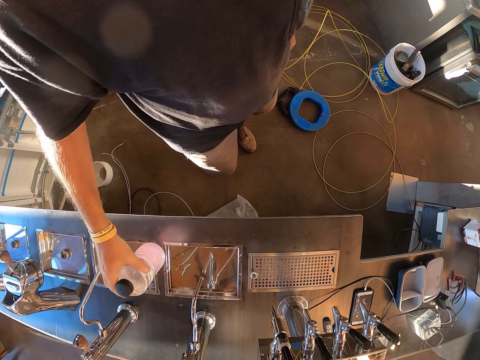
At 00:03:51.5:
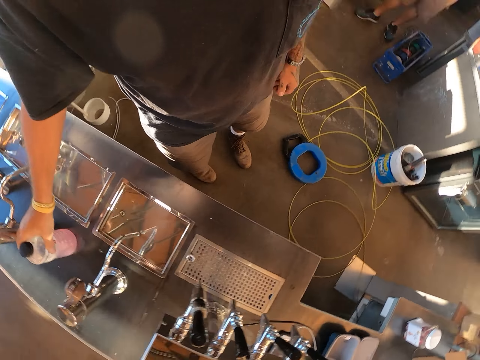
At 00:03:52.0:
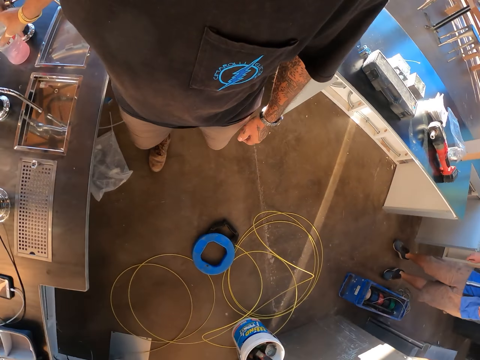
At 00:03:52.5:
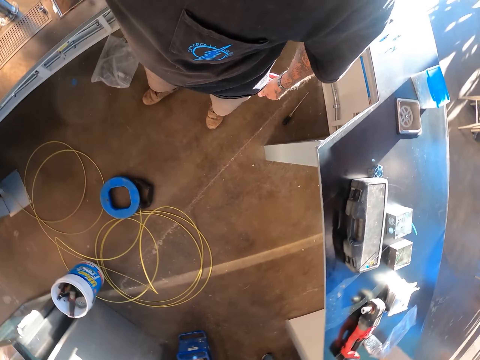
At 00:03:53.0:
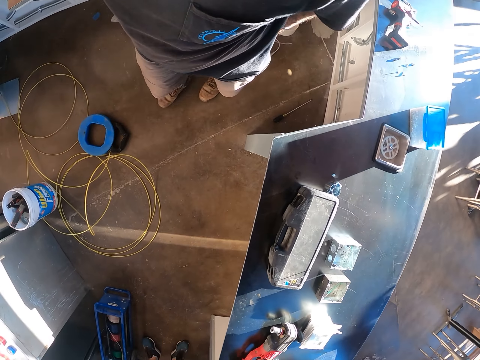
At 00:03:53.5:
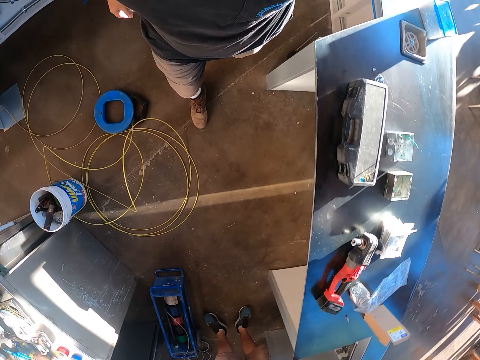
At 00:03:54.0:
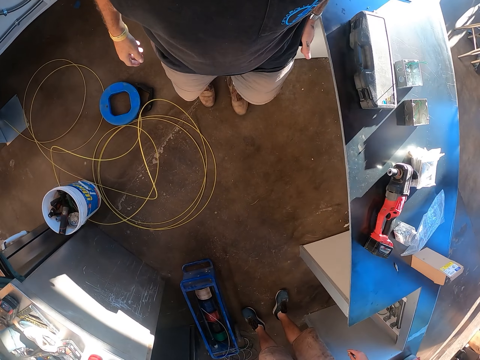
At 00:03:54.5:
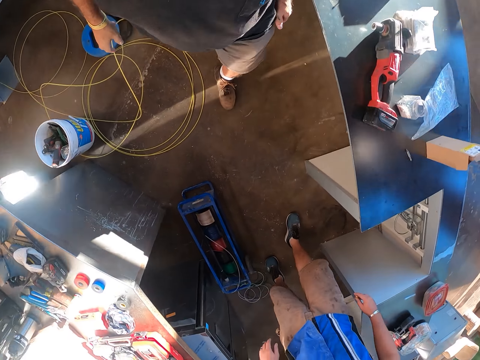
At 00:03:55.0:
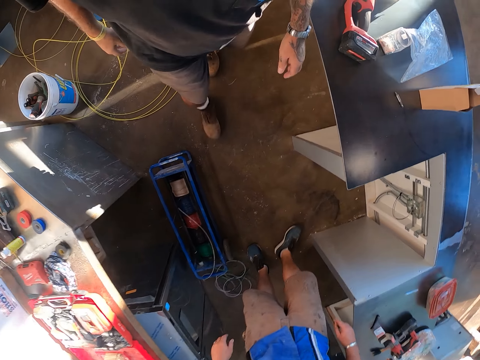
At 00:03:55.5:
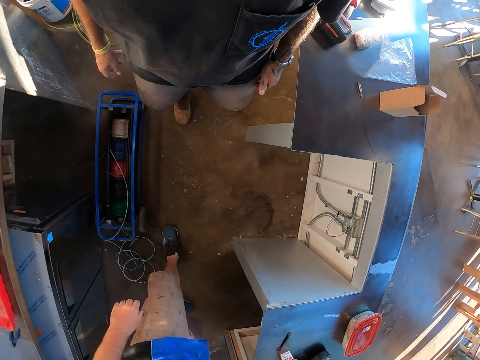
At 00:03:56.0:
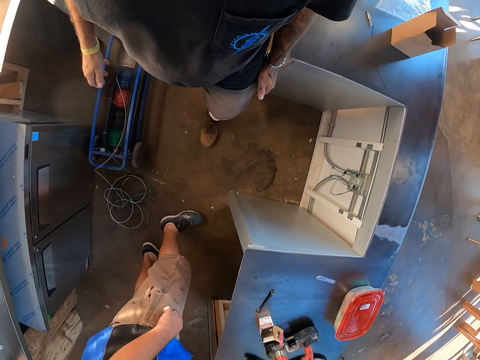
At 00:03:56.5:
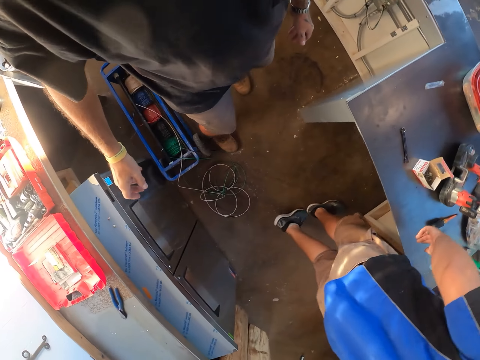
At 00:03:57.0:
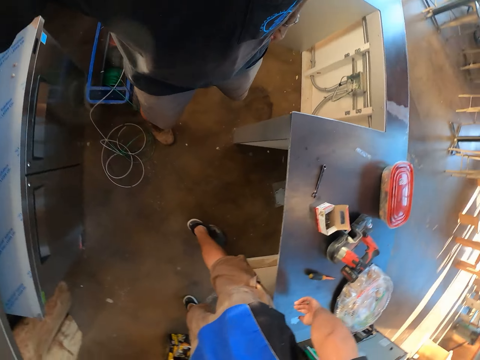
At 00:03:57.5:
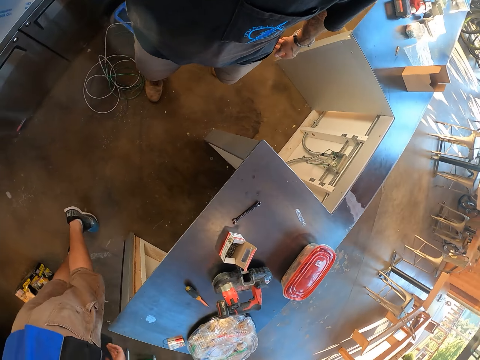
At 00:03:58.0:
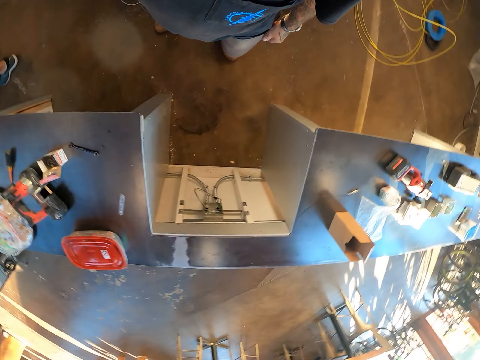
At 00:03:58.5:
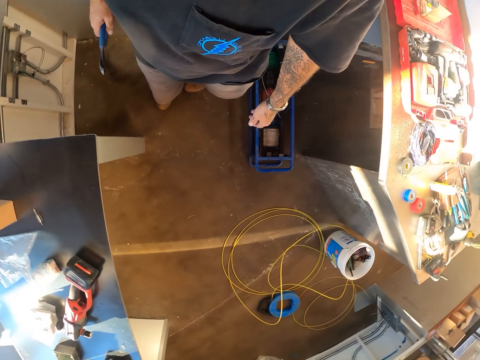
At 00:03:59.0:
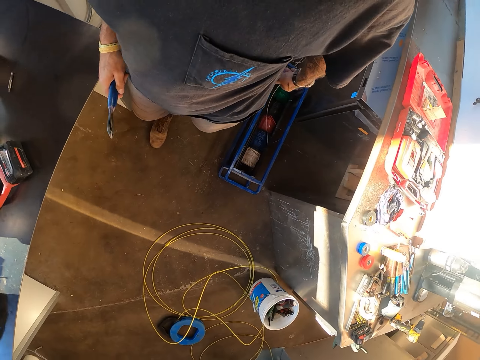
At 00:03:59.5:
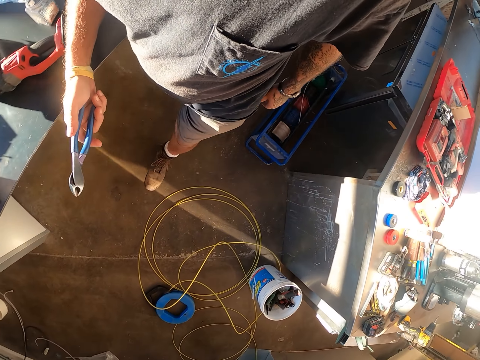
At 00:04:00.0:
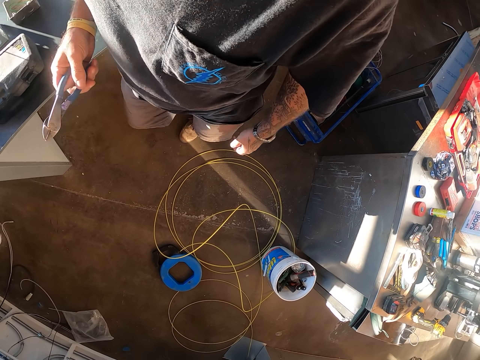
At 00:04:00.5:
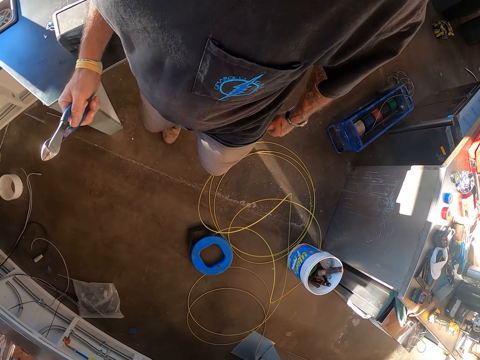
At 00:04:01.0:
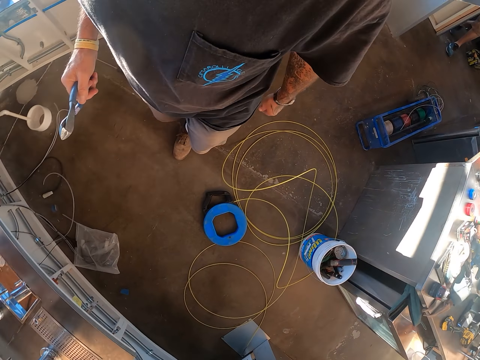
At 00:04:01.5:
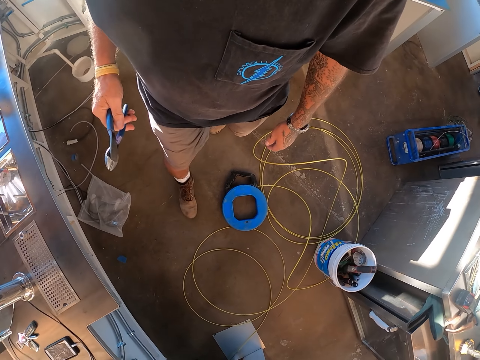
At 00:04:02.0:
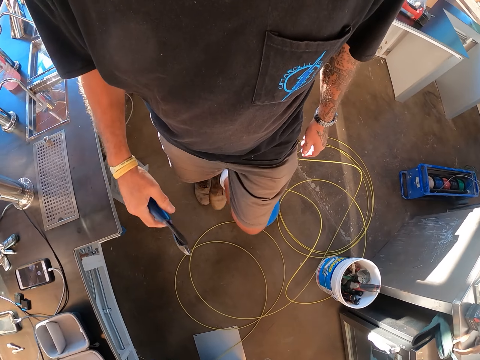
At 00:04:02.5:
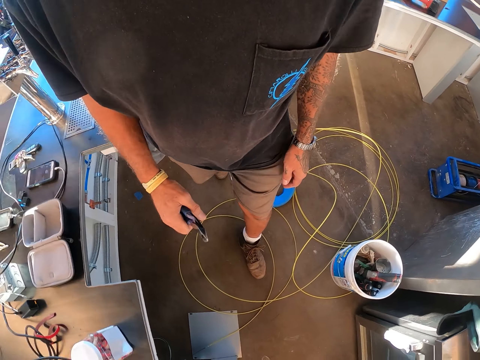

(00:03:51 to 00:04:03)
The camera wearer puts the bottle of water on the table. They walk around and pick up groove joint pliers.

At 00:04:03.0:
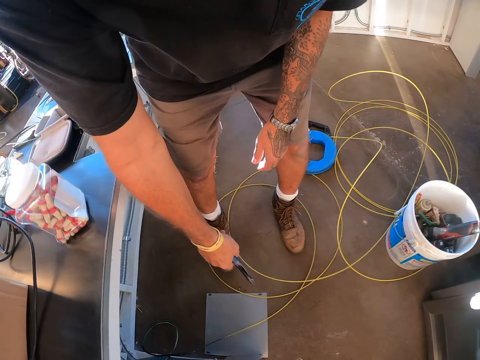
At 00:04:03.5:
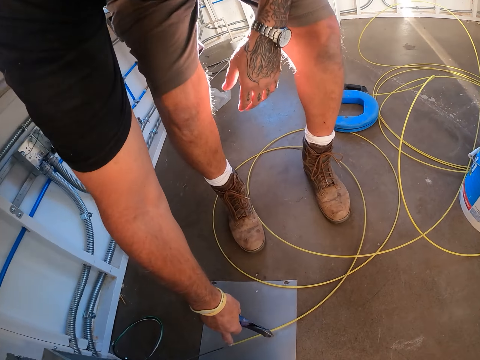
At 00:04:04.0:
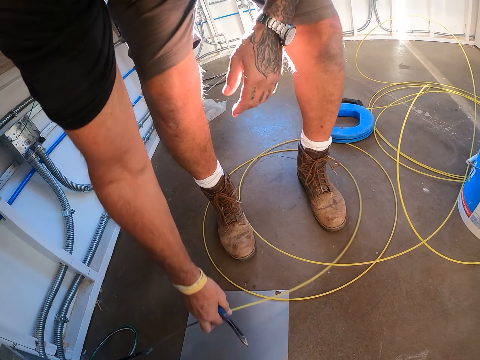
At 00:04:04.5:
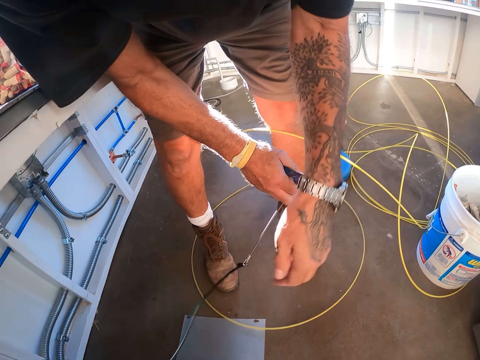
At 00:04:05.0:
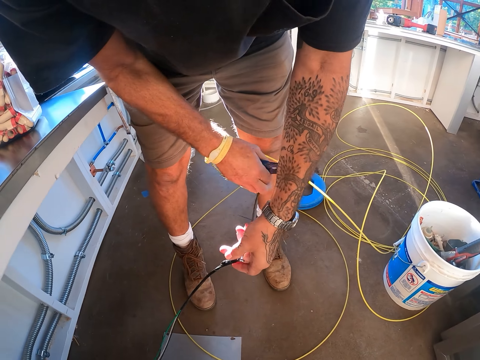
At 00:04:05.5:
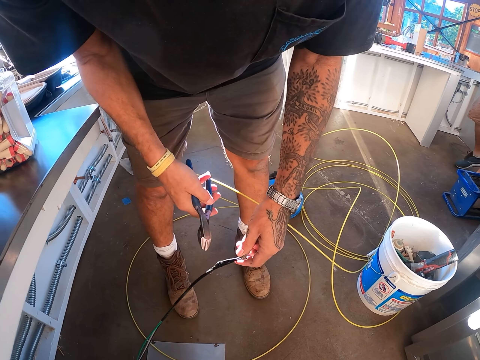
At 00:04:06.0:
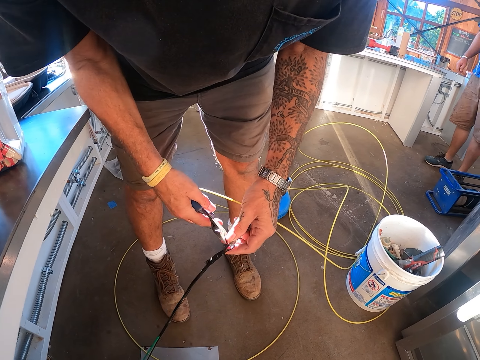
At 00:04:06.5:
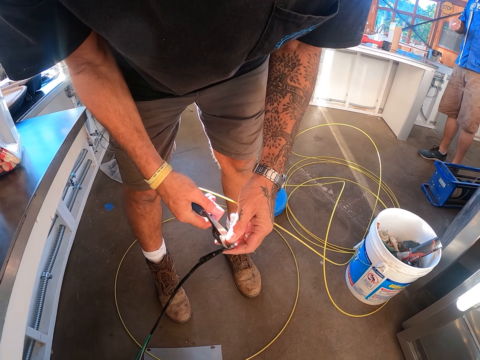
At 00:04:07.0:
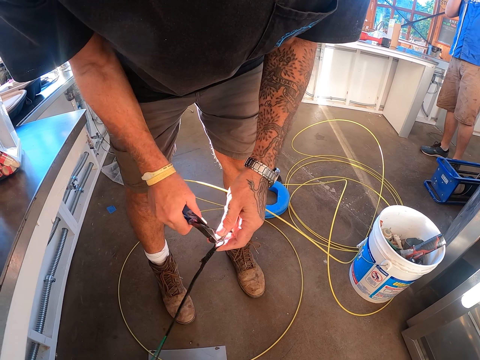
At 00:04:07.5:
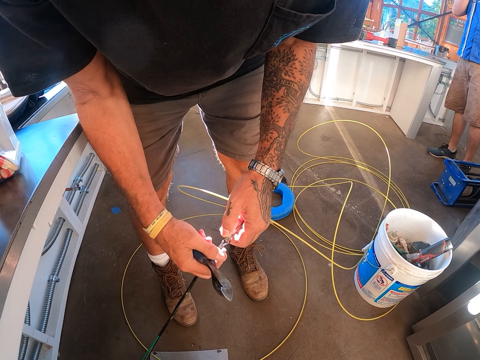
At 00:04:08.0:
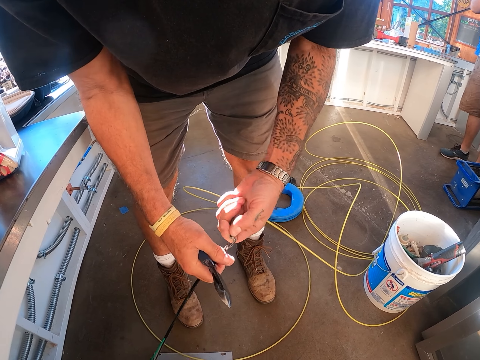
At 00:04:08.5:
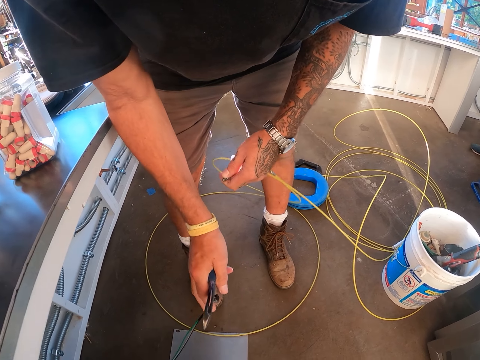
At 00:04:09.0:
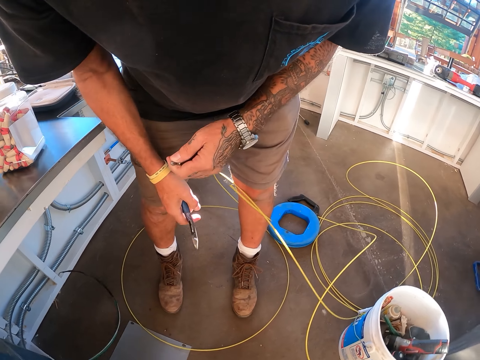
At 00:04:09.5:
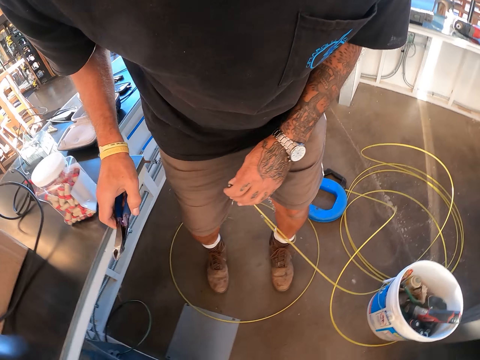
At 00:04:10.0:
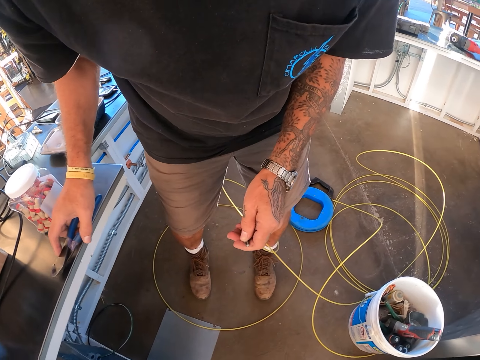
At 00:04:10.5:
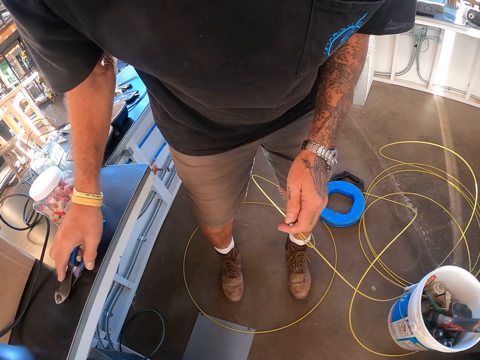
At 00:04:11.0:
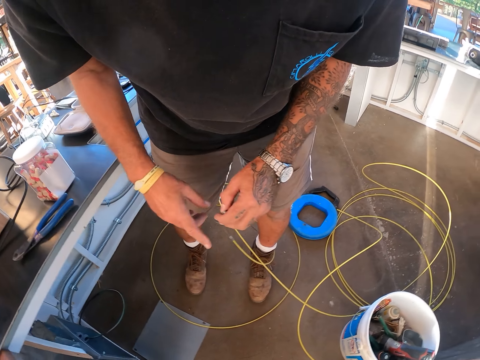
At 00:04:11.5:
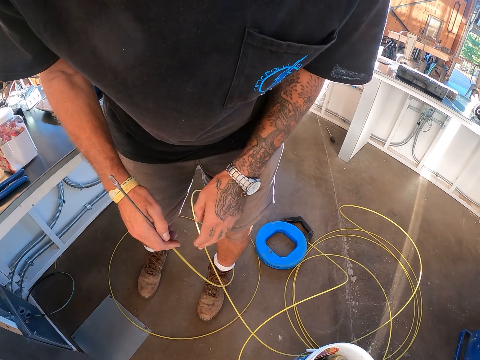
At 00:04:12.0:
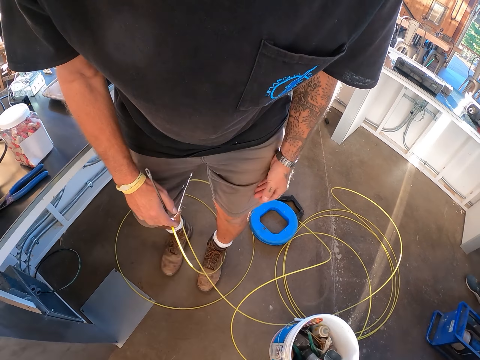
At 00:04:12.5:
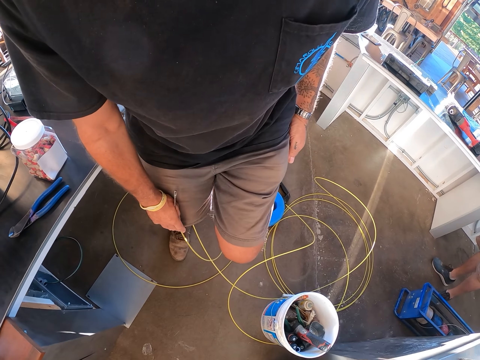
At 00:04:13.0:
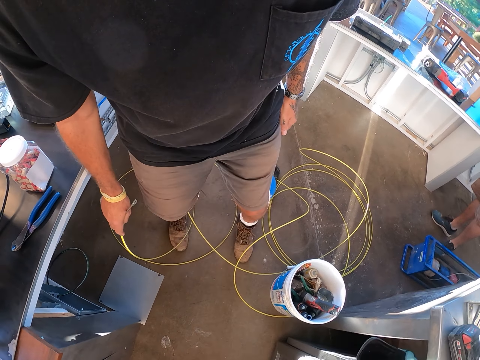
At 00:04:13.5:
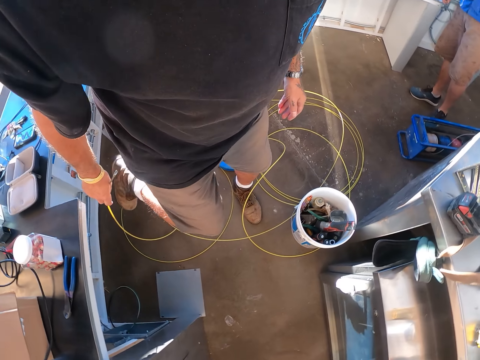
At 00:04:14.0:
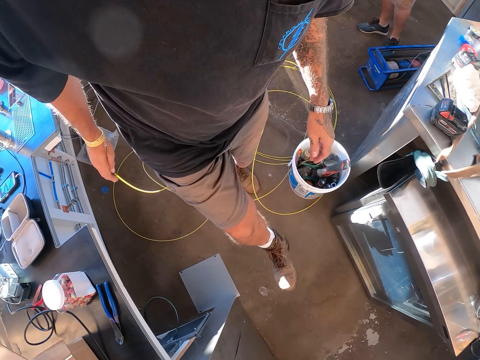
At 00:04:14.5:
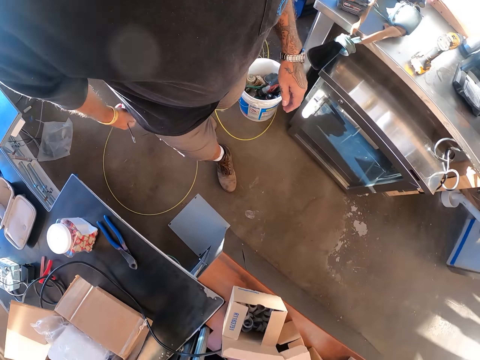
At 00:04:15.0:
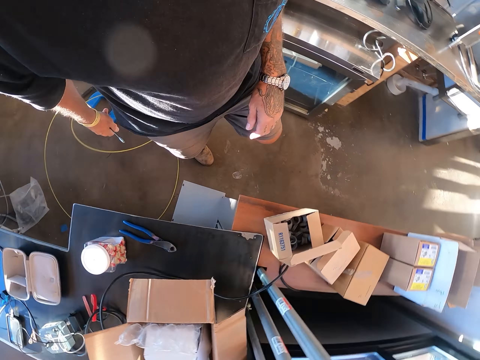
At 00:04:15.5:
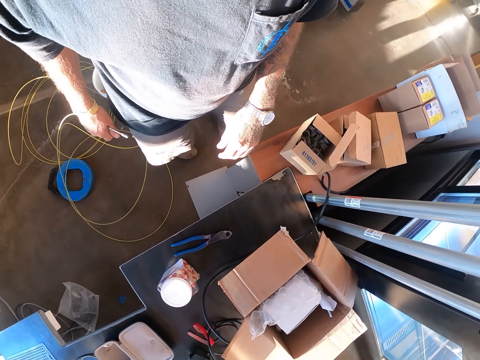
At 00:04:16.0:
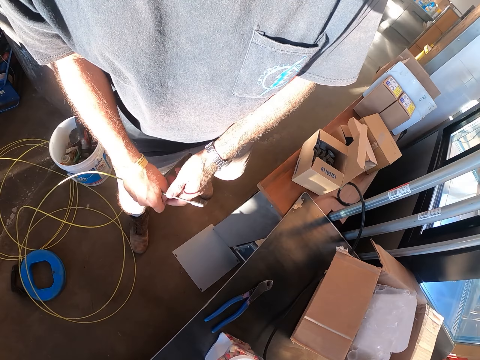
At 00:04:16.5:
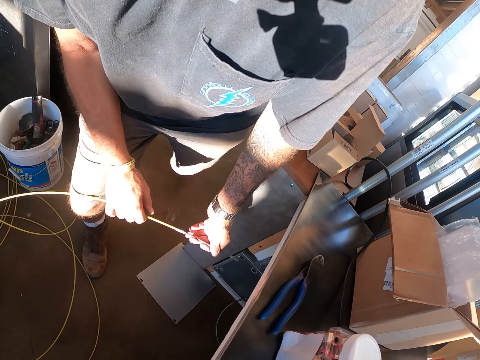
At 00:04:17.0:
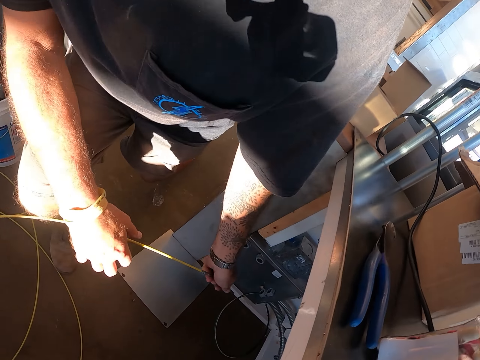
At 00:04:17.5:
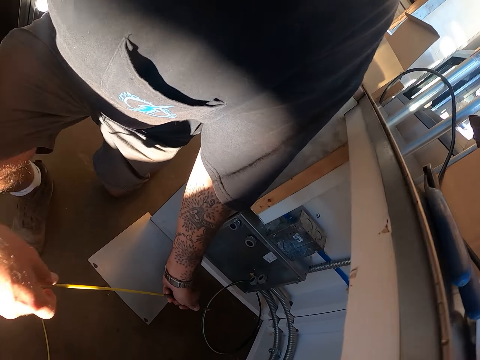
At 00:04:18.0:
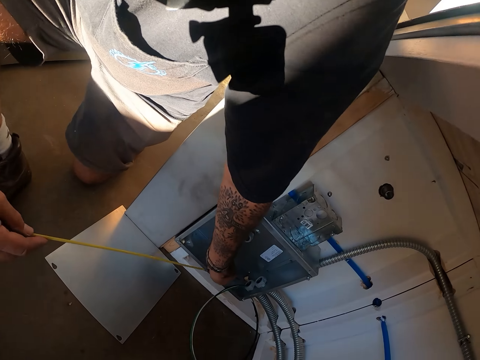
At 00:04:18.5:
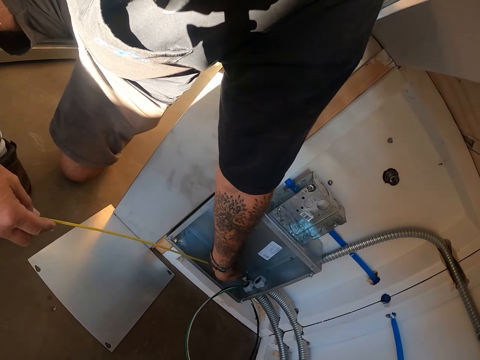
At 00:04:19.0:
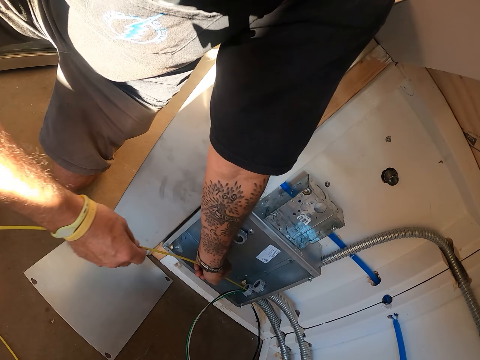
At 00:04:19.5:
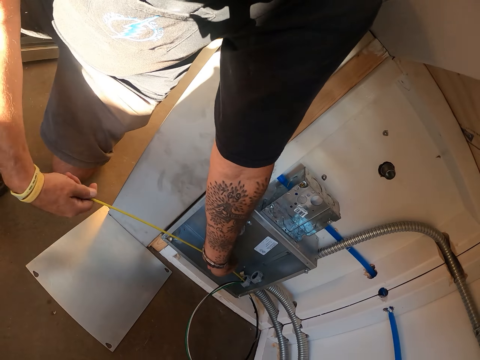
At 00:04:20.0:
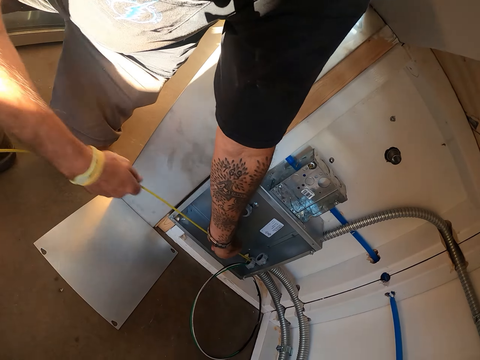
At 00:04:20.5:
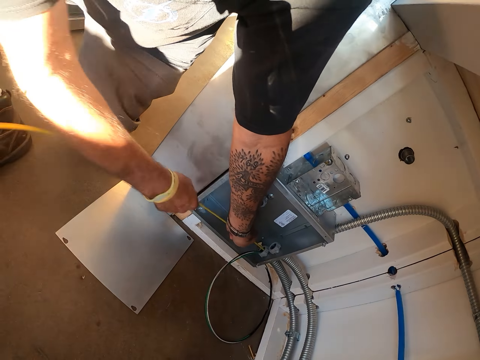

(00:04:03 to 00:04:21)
The camera wearer picks up a wire from the ground with pliers. They pin the wire with the pliers. They cut the wire. They split the wire with their hand. They put the groove joint pliers on the table. They walk around. They bend down. They fit the wire in the socket.
